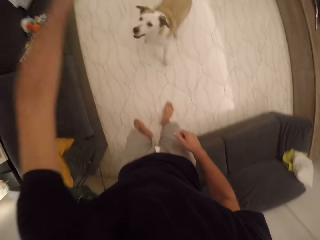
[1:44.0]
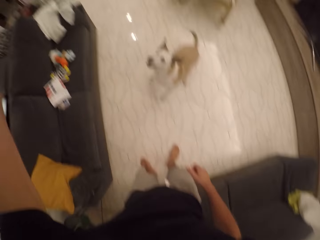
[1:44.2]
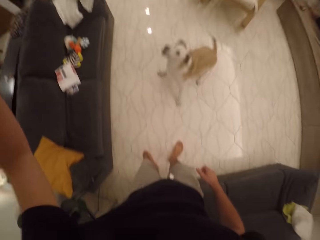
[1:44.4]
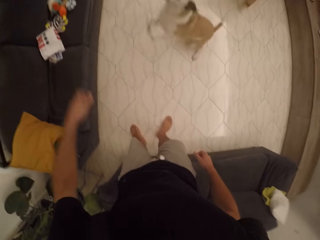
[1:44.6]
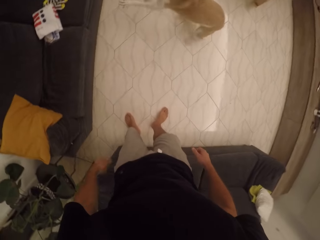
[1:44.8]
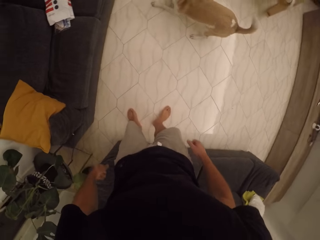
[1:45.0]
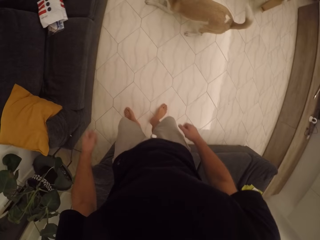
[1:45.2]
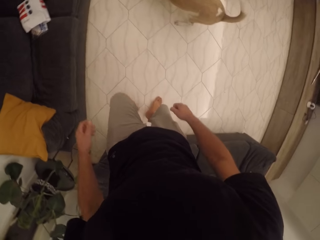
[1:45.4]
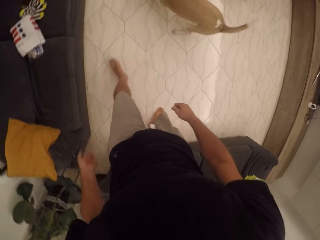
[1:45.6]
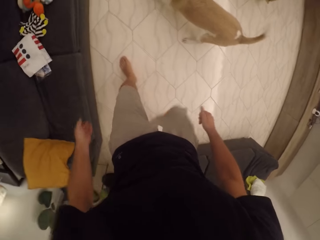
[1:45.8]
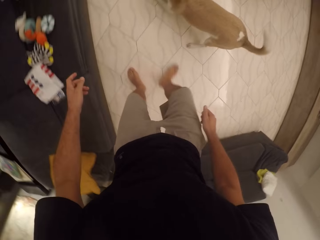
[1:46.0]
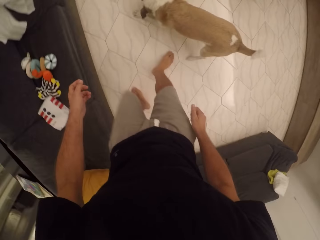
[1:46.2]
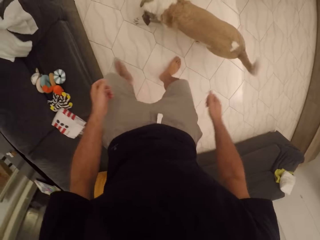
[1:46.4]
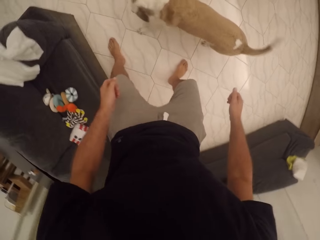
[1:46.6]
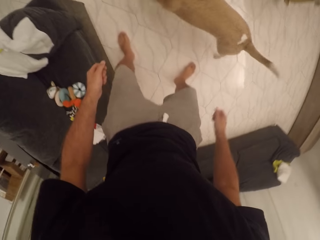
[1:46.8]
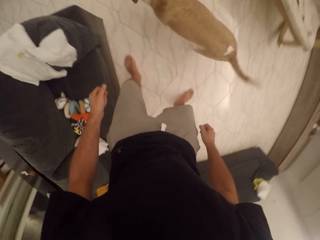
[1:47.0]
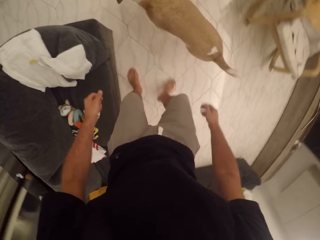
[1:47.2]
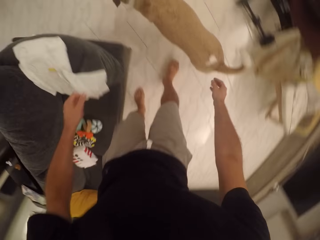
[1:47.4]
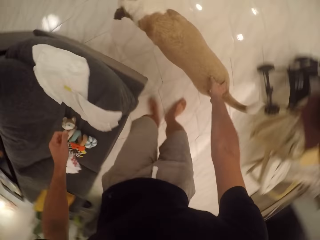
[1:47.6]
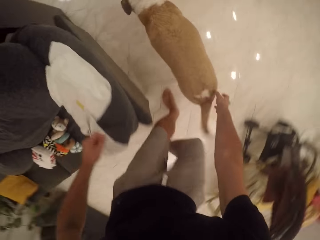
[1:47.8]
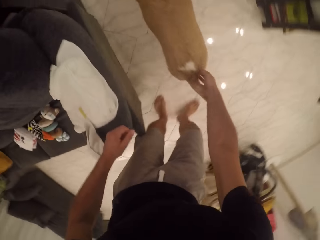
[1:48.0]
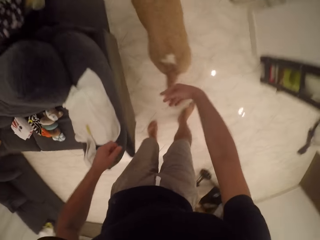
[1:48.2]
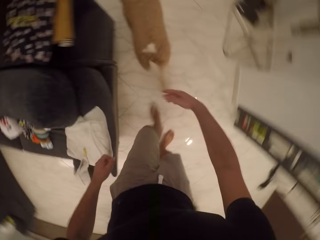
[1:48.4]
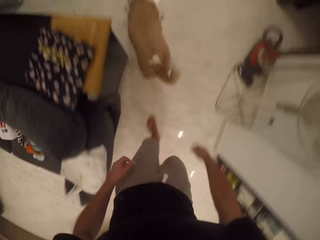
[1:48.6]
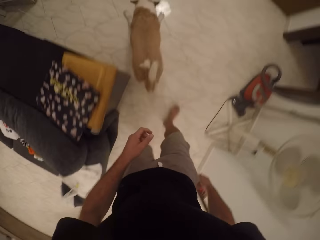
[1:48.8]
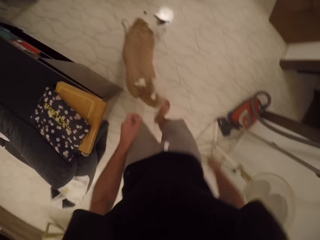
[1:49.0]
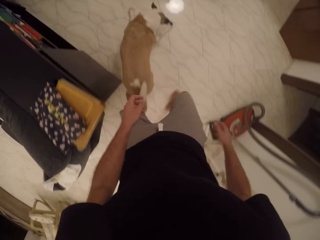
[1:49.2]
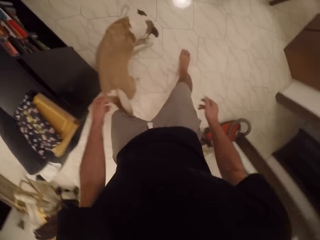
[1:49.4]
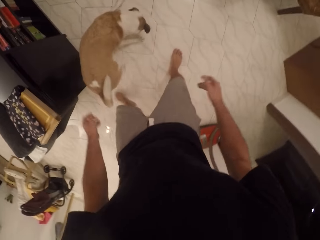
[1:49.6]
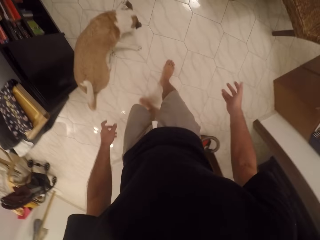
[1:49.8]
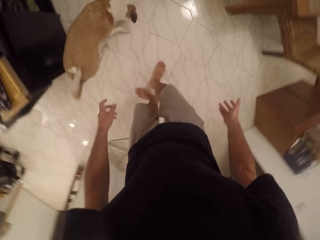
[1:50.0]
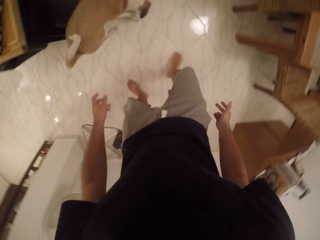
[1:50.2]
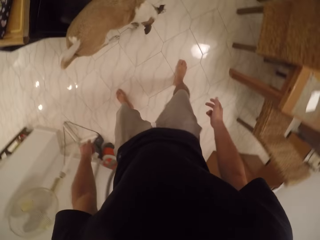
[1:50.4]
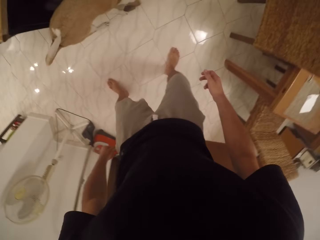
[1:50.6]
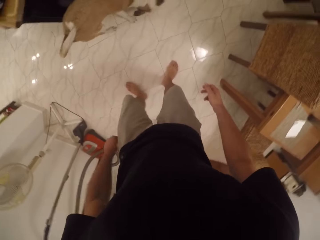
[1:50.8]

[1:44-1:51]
The camera wearer throws the dog toy to the dog. They move towards the dog.

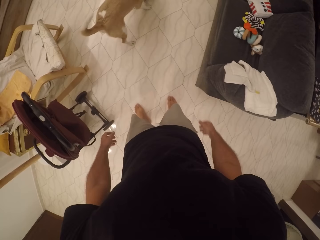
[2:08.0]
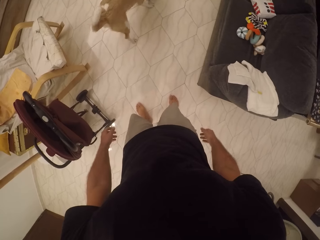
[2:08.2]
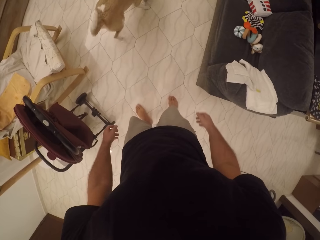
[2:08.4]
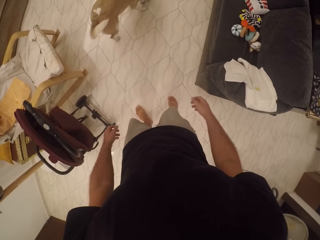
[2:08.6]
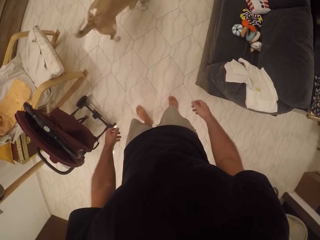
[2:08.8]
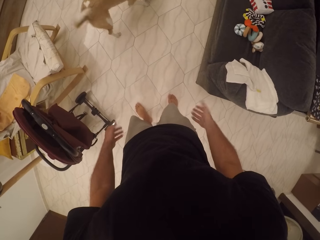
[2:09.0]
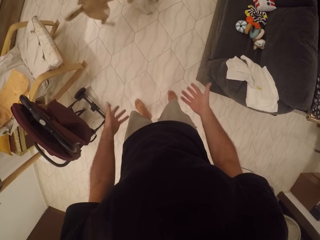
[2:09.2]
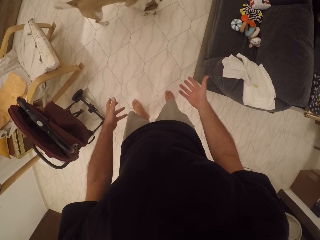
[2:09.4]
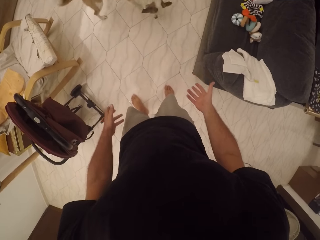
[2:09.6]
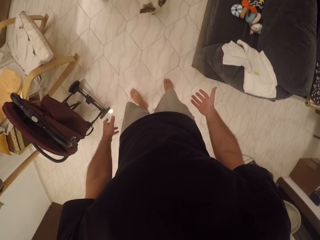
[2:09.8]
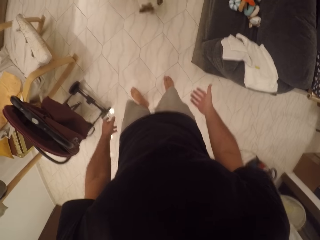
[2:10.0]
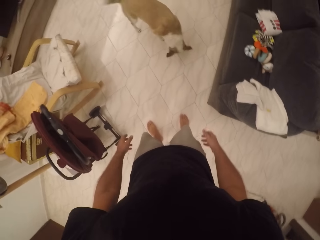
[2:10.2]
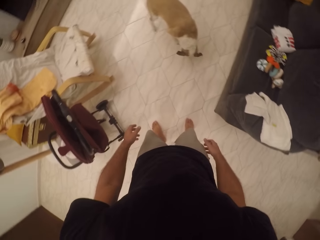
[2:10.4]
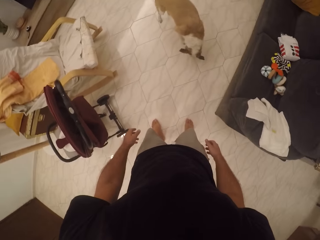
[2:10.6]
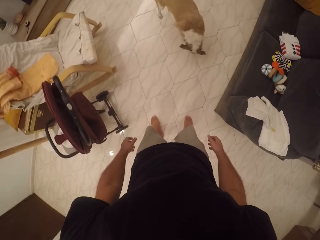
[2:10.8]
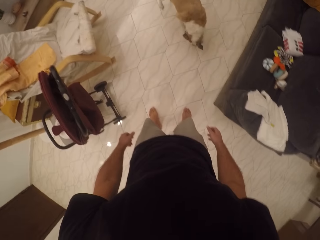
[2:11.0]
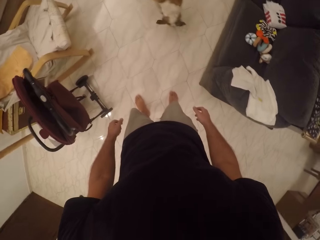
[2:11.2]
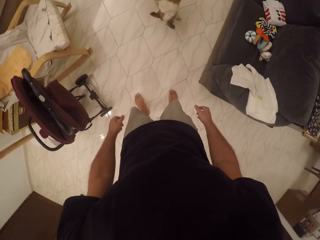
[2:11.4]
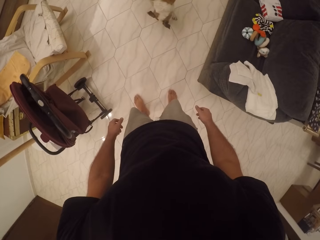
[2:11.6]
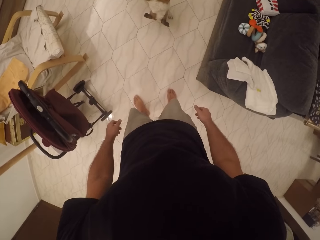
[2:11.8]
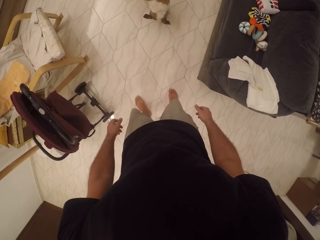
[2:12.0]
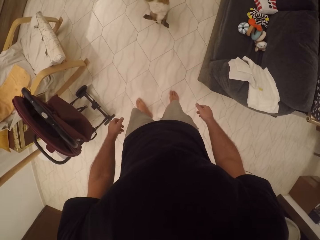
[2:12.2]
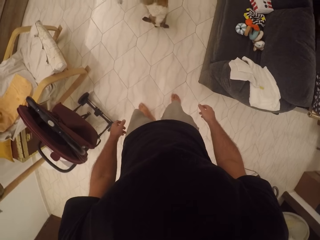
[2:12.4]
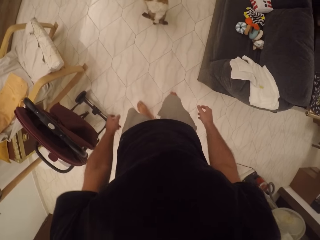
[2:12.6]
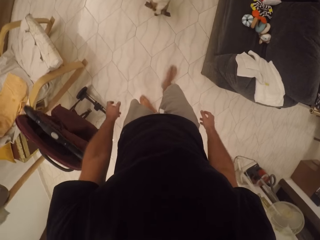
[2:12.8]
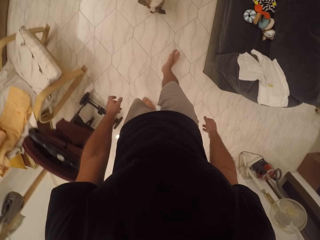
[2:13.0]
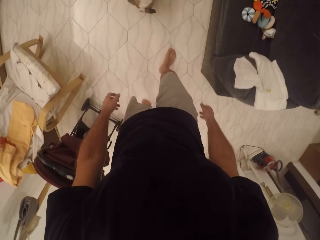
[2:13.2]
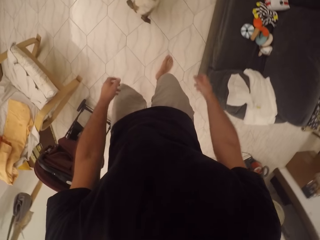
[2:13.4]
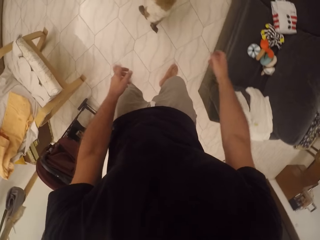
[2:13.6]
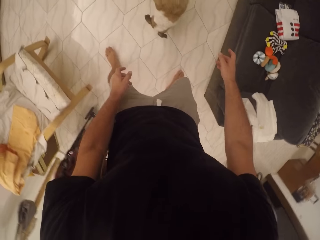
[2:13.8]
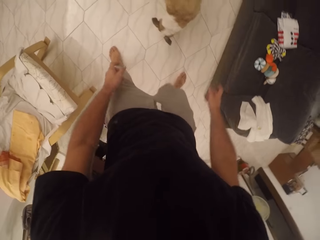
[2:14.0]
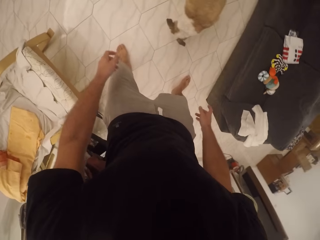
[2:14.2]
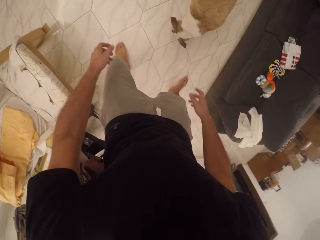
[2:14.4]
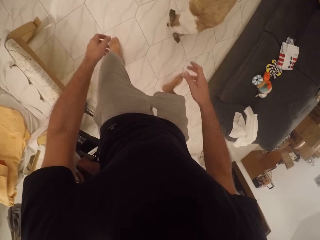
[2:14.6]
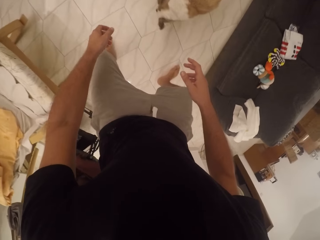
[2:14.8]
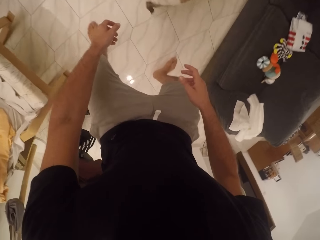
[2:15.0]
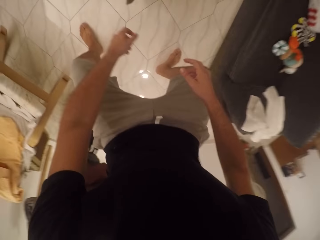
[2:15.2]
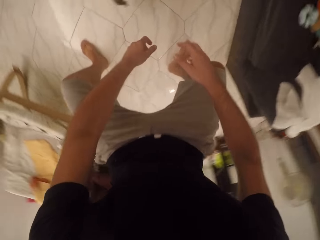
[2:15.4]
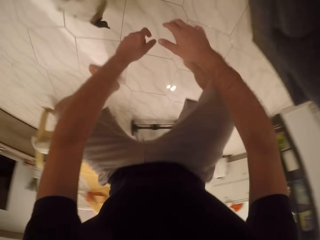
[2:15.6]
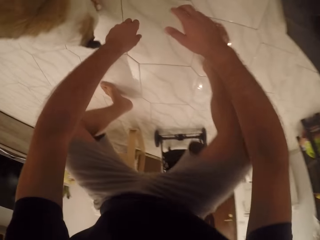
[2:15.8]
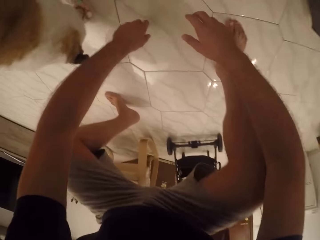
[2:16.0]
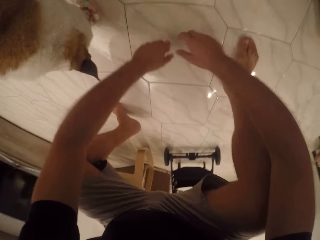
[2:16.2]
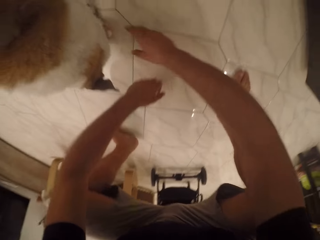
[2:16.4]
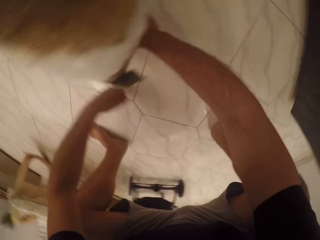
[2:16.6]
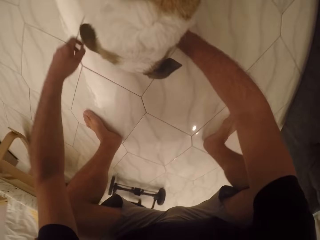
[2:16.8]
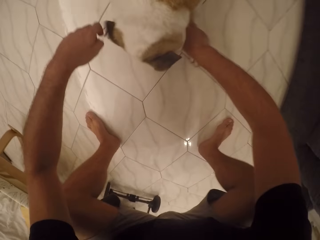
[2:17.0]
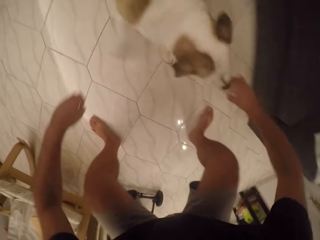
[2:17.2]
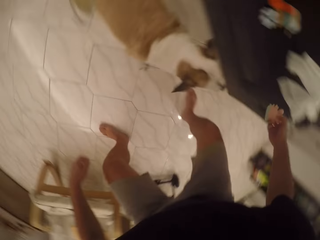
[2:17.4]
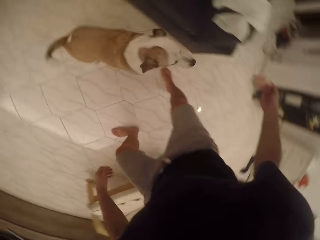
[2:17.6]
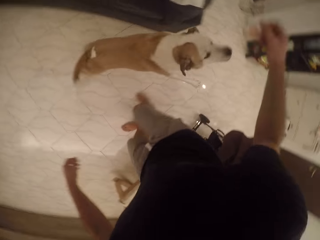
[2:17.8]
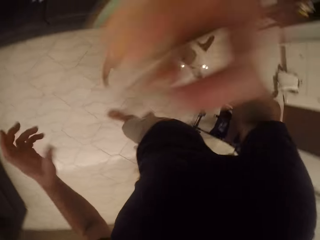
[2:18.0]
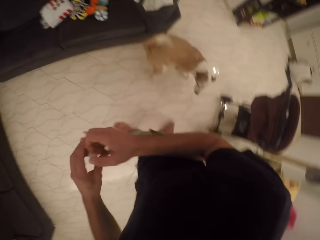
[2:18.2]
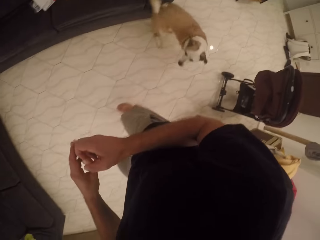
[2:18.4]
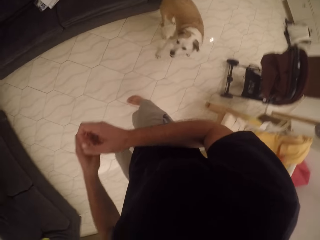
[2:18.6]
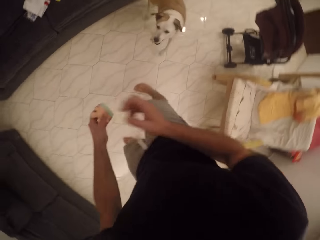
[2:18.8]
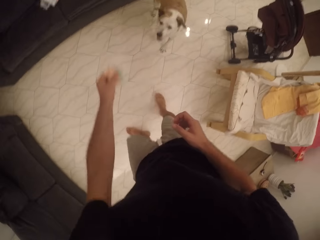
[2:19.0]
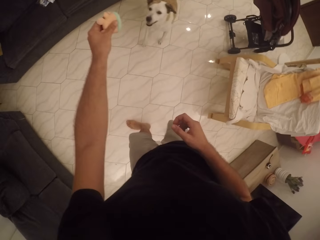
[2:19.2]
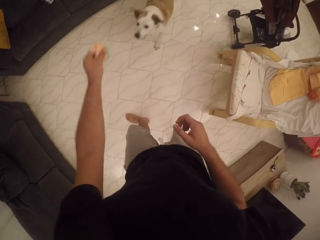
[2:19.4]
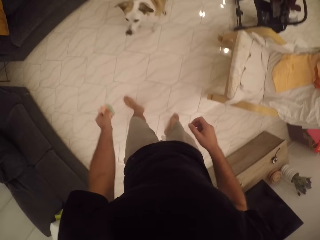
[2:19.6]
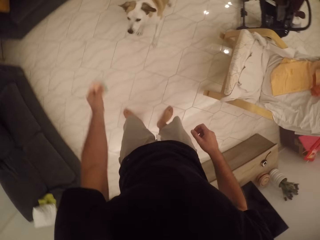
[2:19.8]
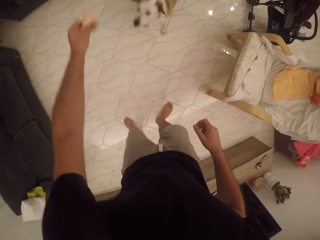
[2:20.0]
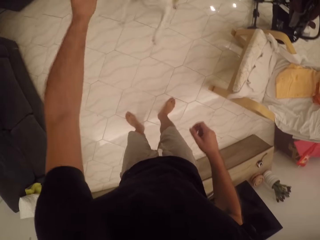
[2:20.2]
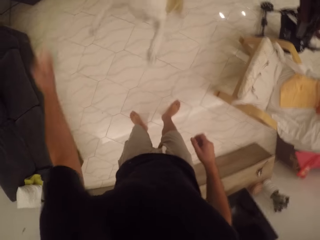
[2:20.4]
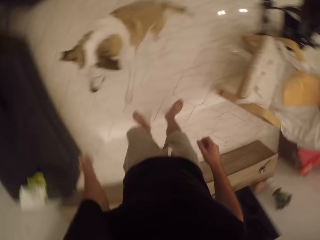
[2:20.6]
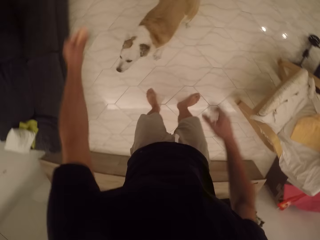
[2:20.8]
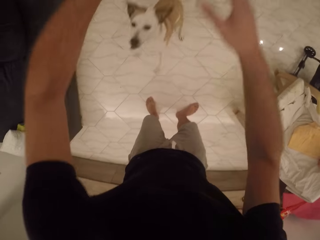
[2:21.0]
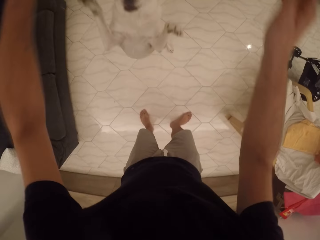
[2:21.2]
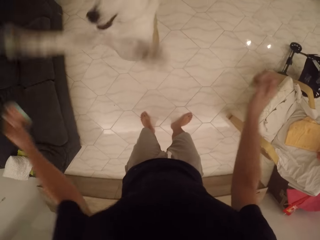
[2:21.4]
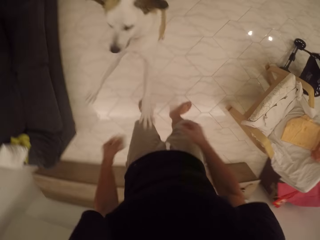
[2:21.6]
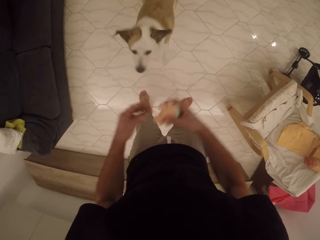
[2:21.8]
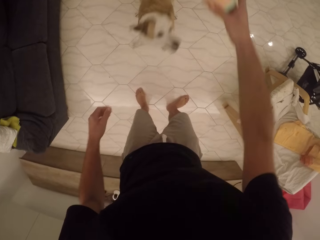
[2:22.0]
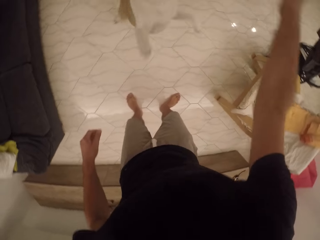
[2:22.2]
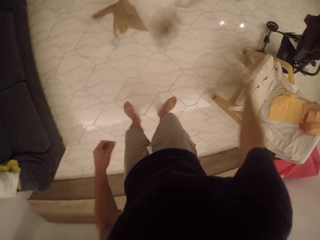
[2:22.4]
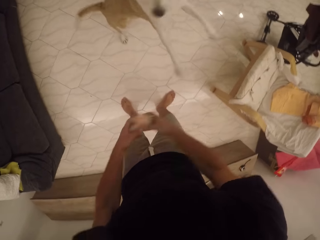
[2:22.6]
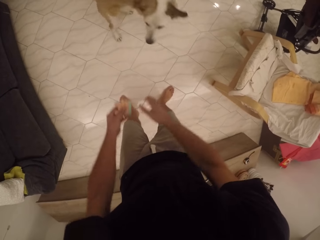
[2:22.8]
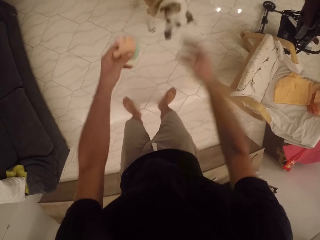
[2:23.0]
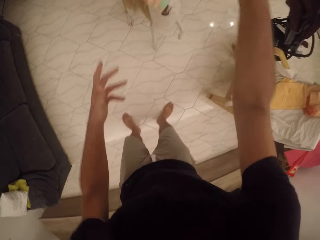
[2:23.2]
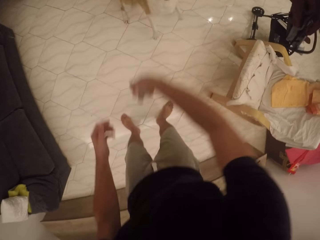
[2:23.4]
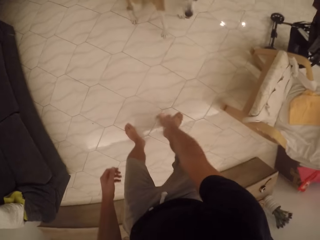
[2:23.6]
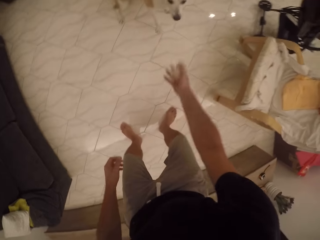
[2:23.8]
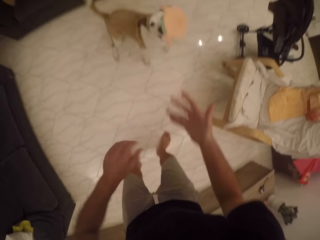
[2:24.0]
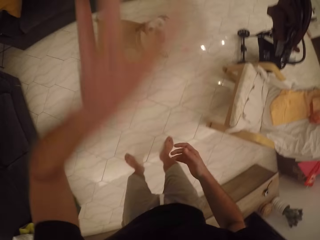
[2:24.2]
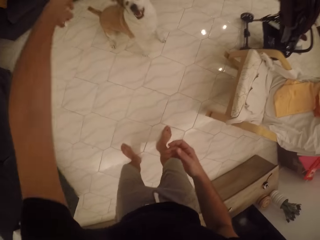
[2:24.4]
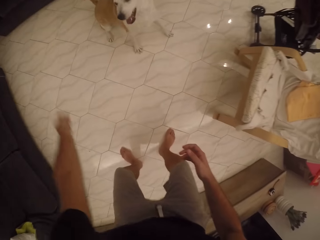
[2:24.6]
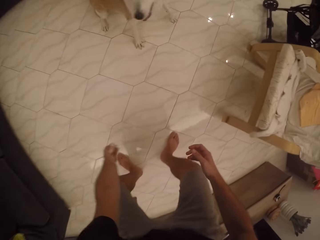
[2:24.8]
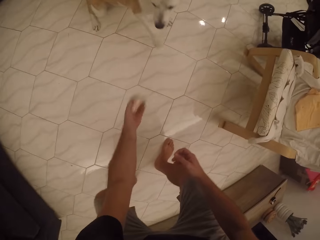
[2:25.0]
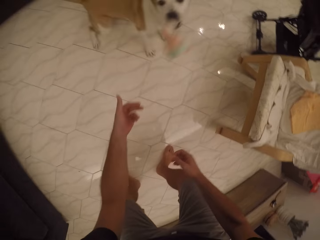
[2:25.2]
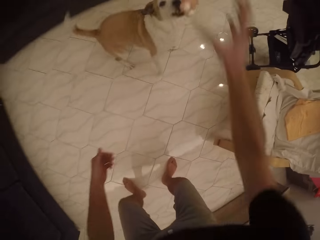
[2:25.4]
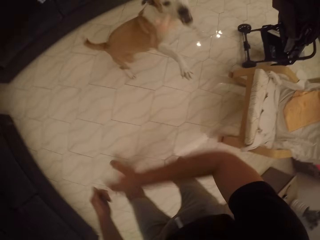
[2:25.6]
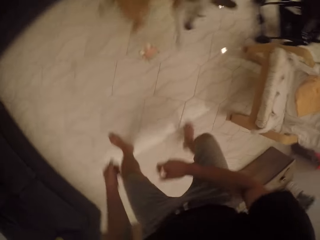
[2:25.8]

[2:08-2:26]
The camera wearer moves towards the dog. They squat, stare at the dog, take the toy from the dog and stand up. They play with the dog toy. They play with the dog.
